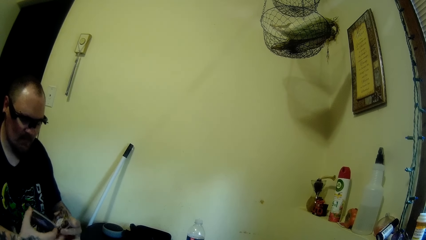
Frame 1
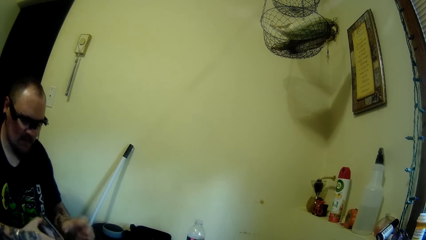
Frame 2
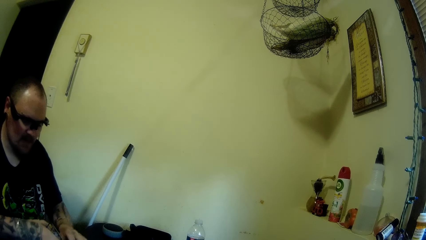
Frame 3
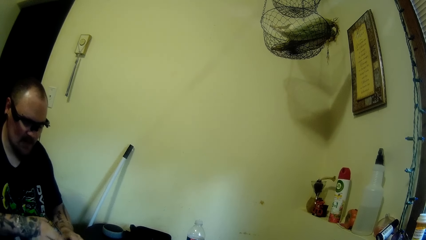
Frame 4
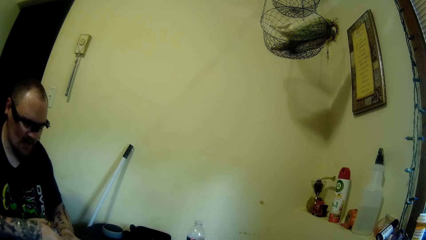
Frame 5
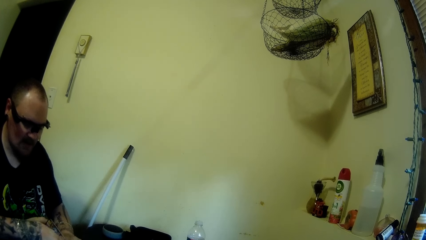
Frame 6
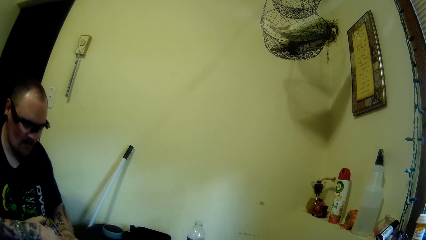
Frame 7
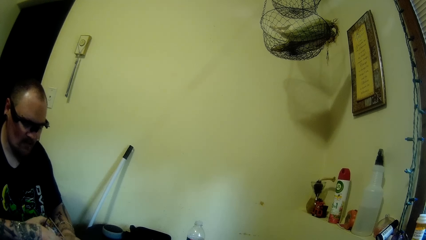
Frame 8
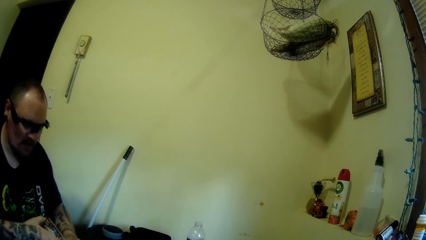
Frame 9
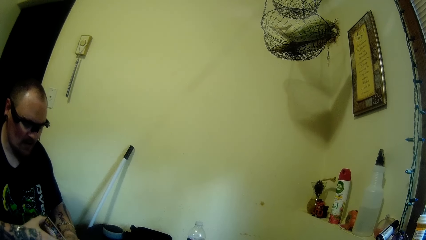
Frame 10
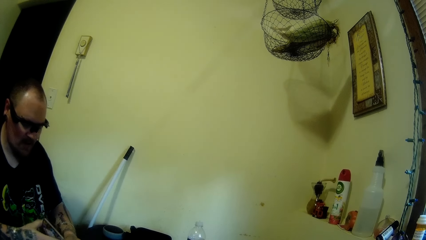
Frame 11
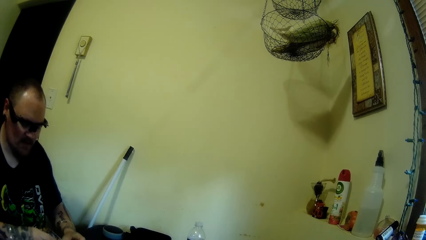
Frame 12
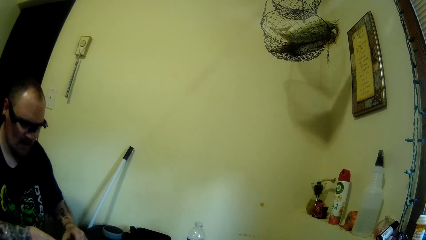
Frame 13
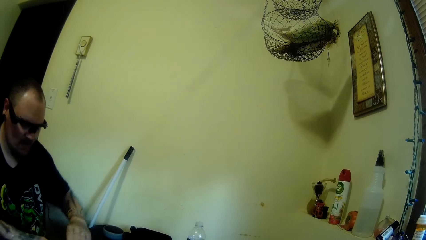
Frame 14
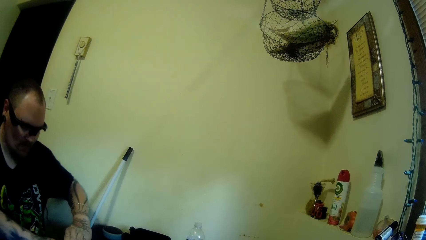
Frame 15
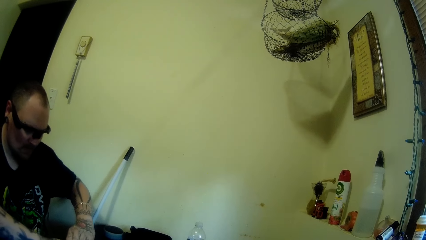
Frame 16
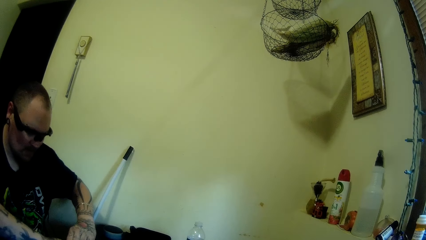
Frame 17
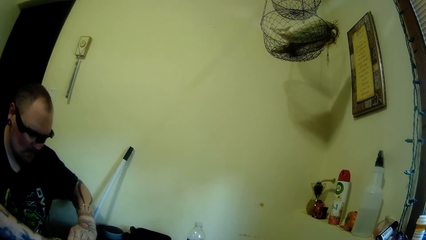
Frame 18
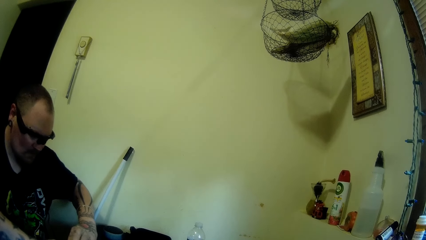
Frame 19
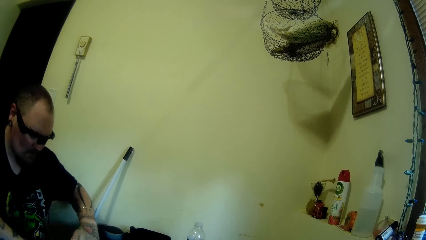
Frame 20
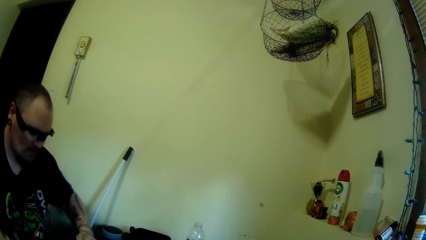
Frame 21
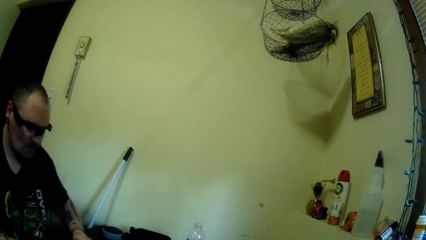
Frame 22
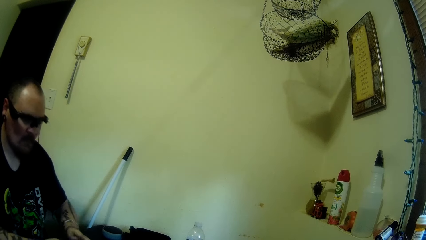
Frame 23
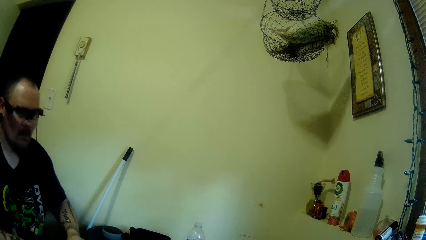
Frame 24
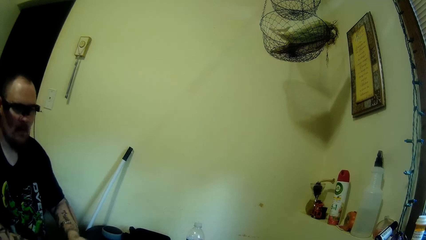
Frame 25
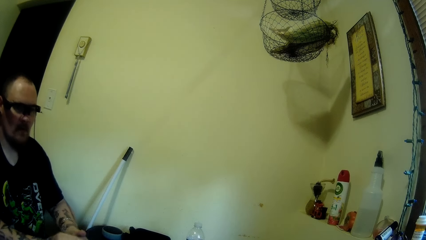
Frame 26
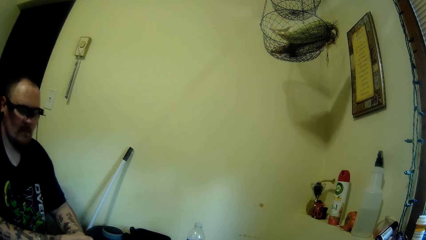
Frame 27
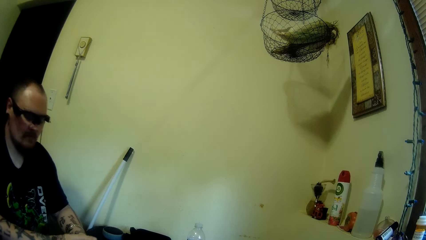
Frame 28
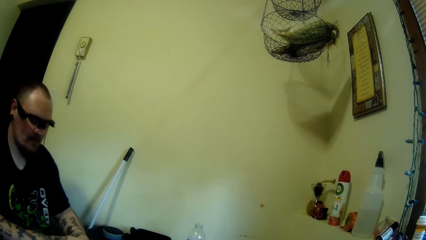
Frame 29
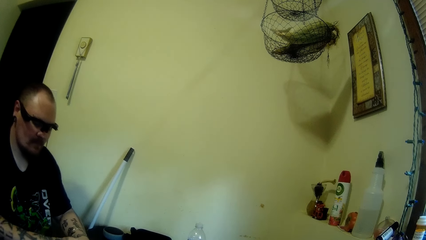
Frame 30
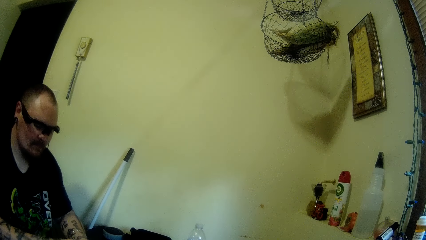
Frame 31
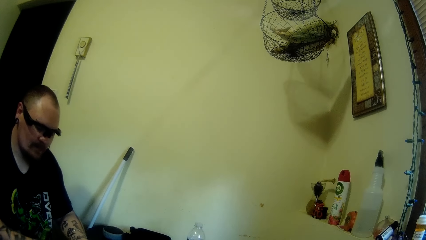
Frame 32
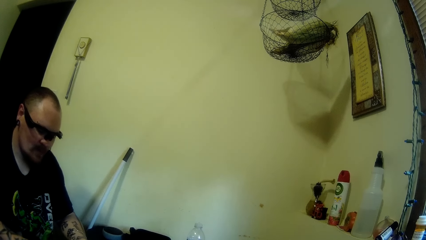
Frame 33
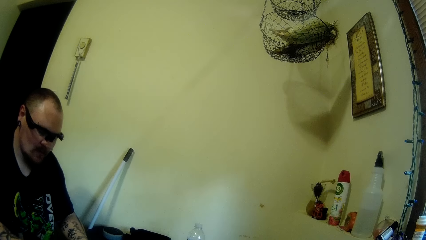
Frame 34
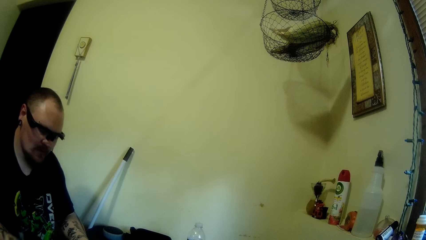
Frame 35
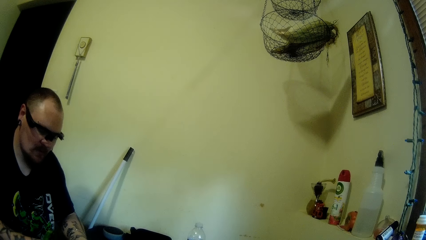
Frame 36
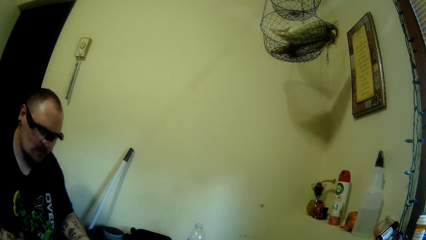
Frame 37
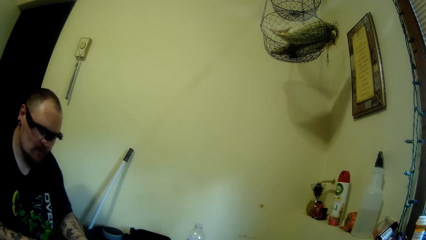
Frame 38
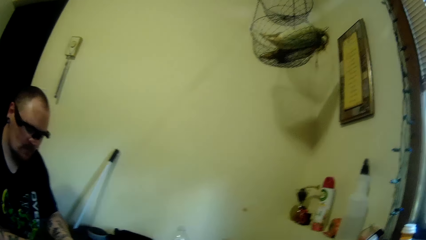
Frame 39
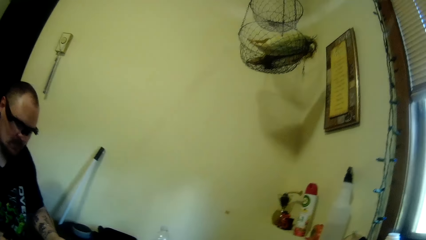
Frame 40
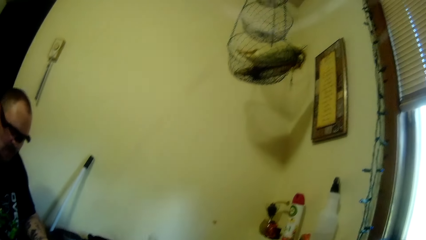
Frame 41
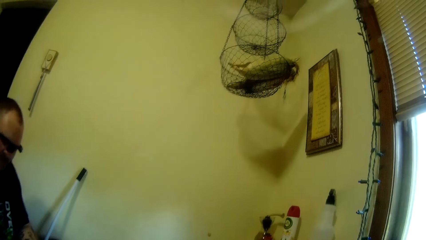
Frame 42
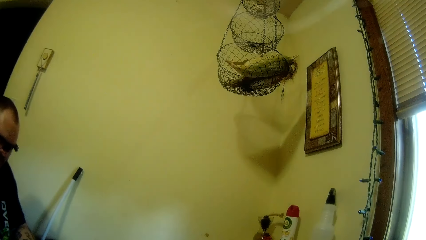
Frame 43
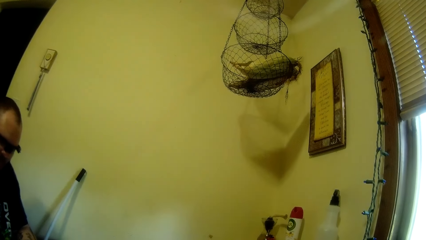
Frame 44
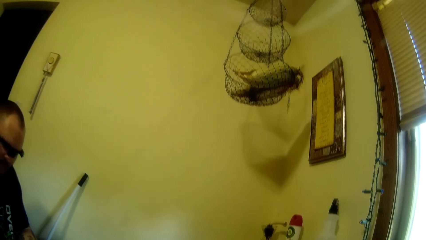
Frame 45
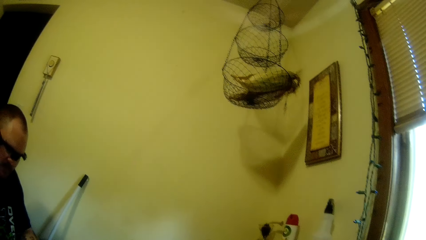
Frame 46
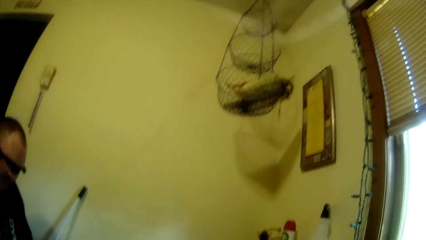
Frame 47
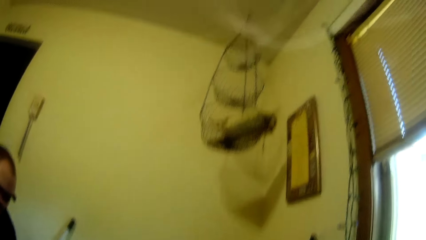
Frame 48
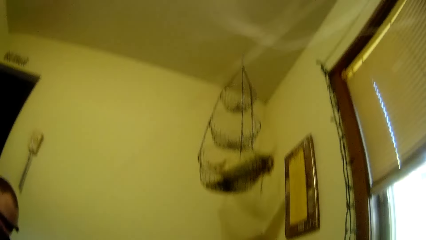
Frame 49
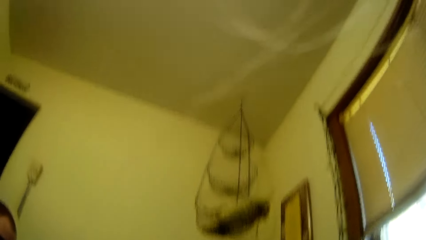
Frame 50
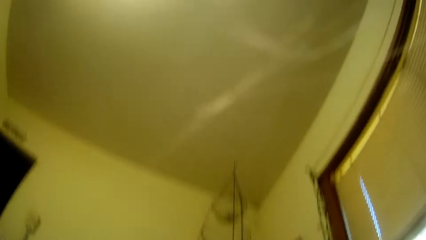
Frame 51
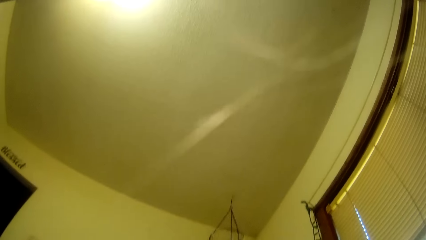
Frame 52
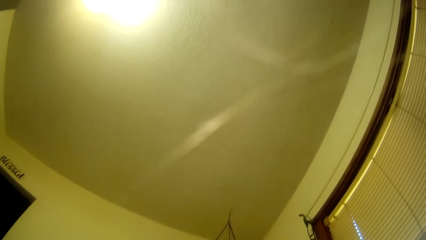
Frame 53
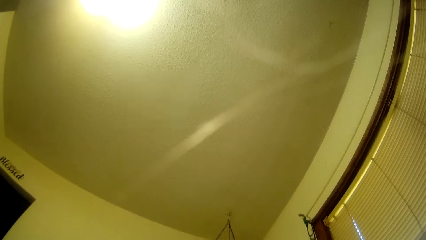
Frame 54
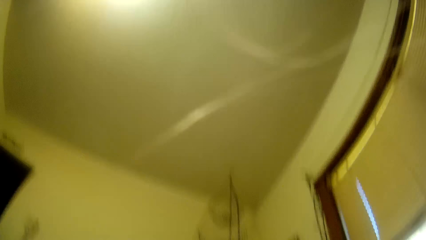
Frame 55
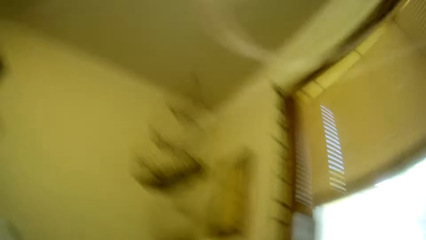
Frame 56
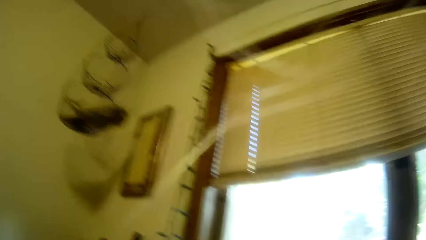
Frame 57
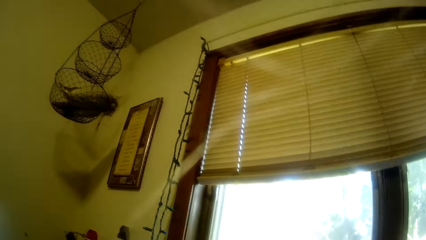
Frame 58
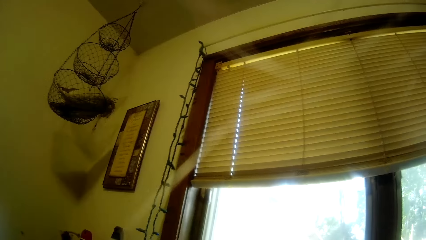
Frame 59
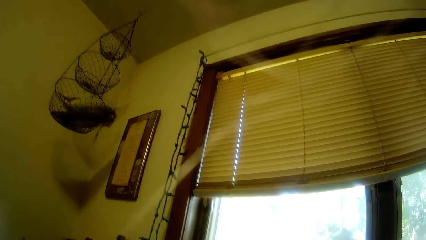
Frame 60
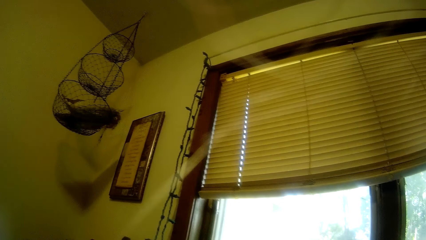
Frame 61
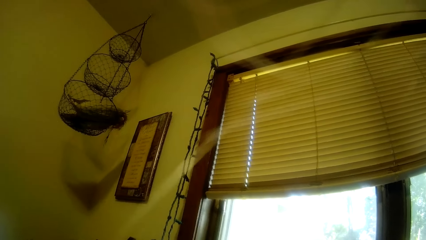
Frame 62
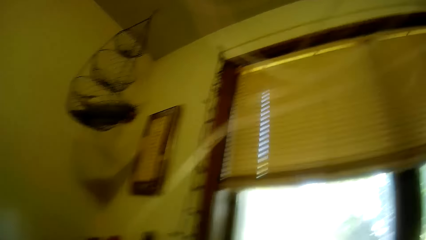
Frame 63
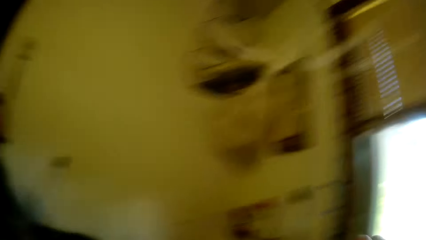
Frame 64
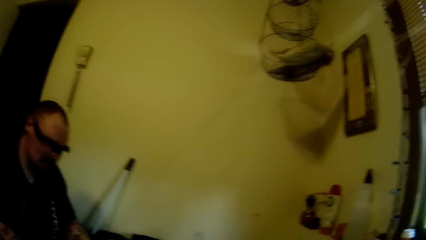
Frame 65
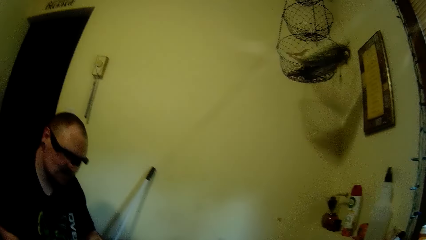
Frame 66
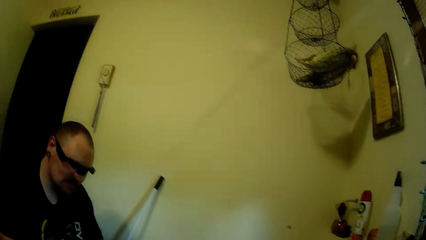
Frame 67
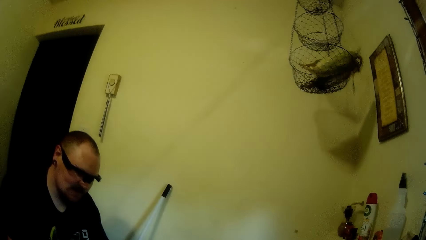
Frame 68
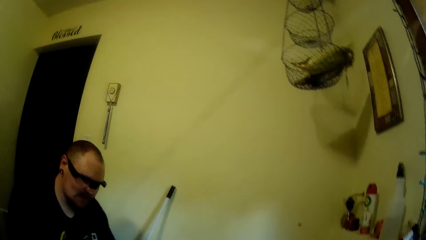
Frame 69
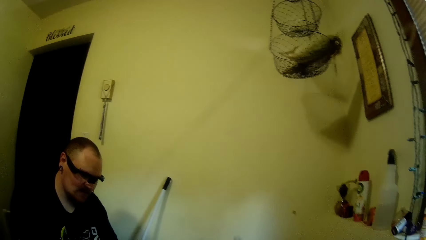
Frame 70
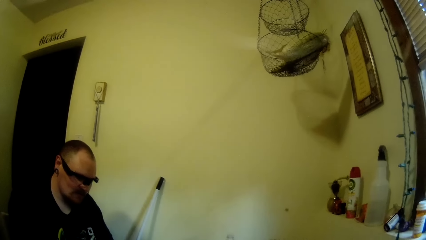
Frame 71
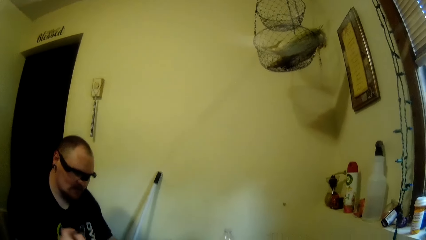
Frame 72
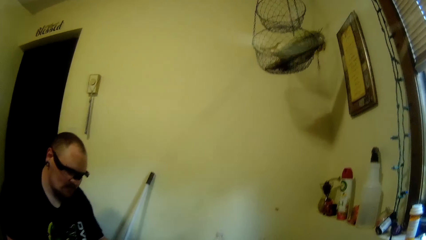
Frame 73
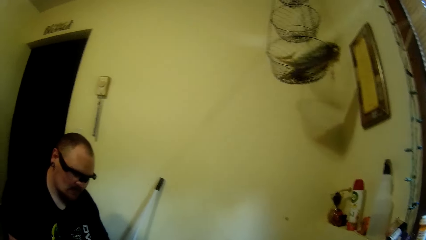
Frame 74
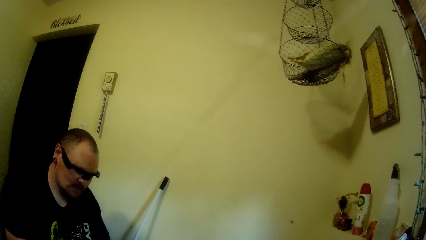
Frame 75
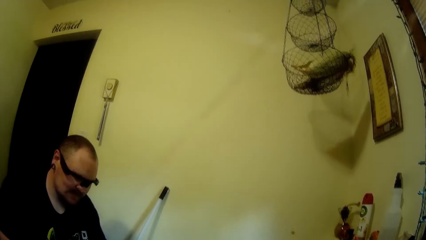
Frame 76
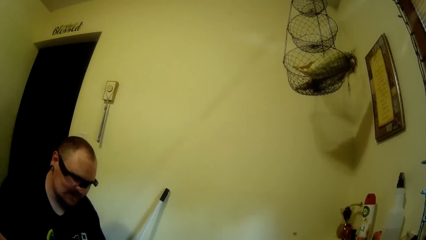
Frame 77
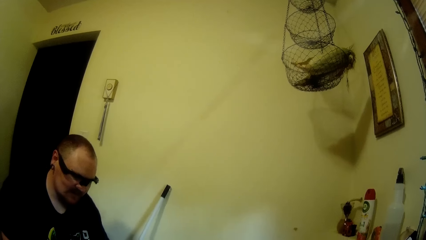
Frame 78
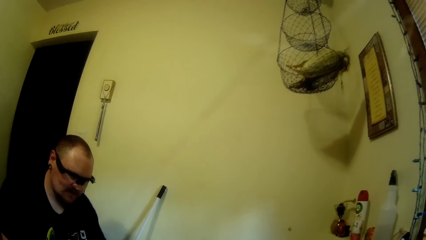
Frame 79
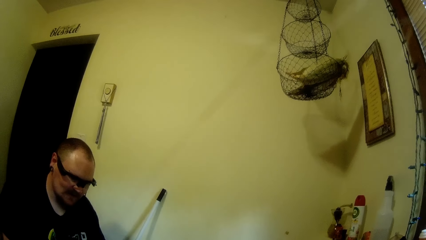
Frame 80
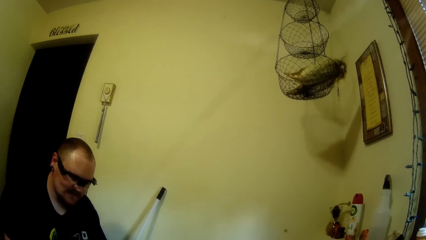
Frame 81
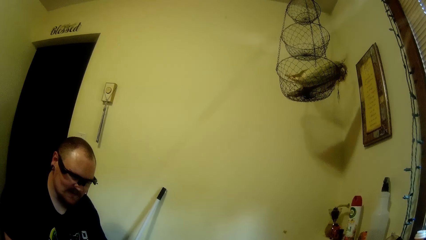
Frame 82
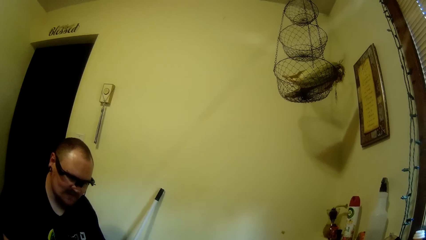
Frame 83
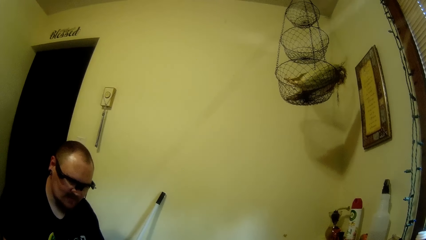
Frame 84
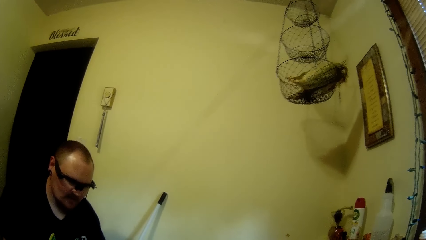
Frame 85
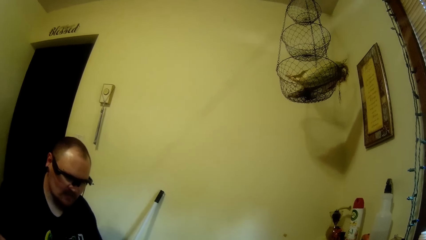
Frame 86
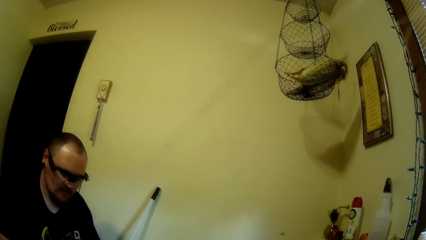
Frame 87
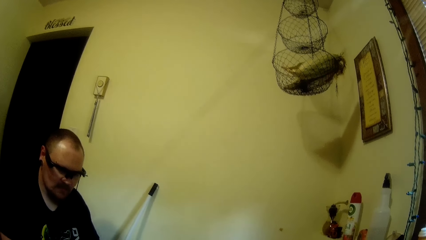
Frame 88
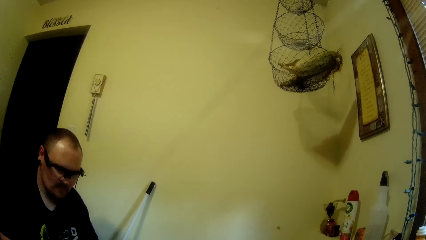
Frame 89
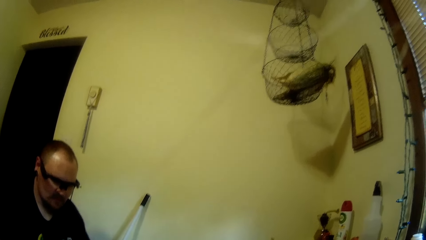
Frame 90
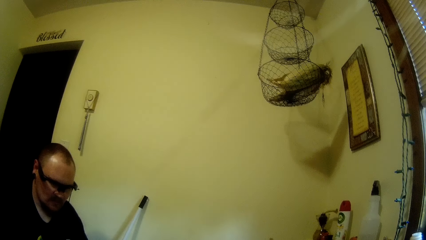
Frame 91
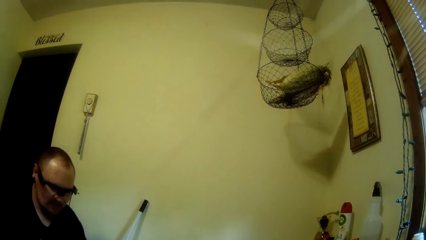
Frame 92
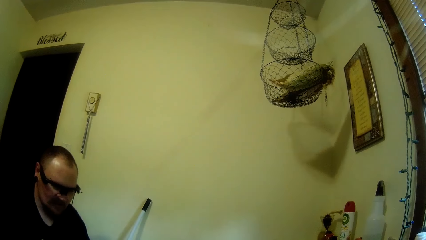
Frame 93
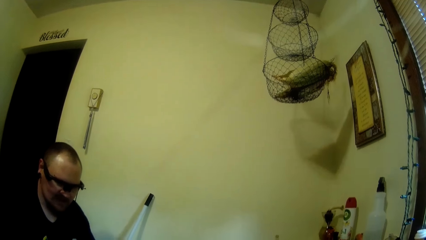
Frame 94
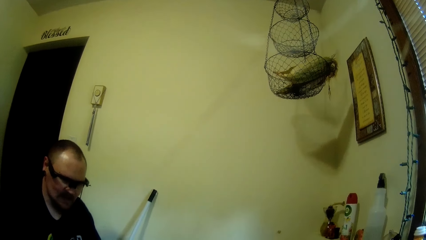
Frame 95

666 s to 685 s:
A person separates the cards. The person puts the cards on the table. The camera wearer stares at the ceiling board. They stare at the window.
